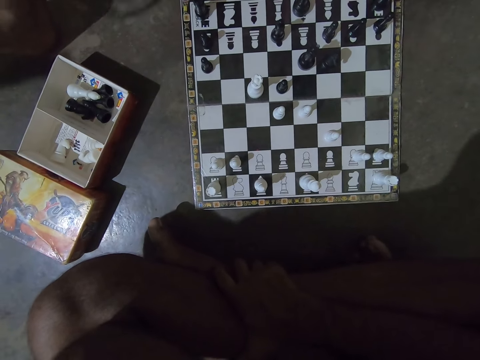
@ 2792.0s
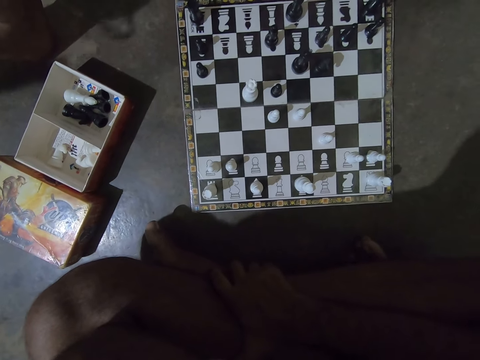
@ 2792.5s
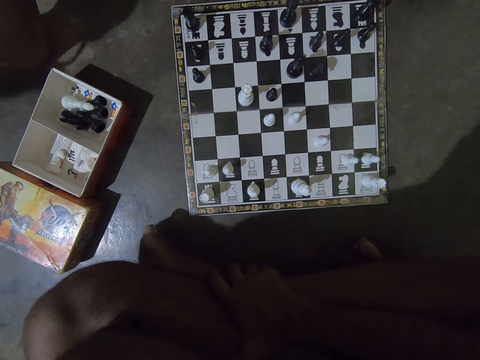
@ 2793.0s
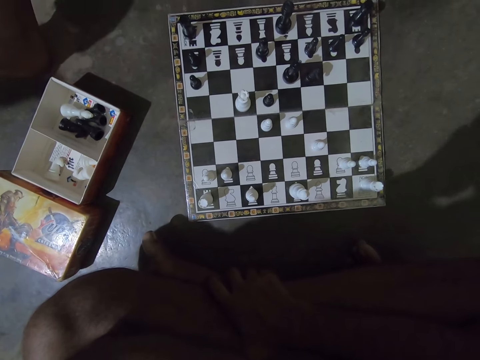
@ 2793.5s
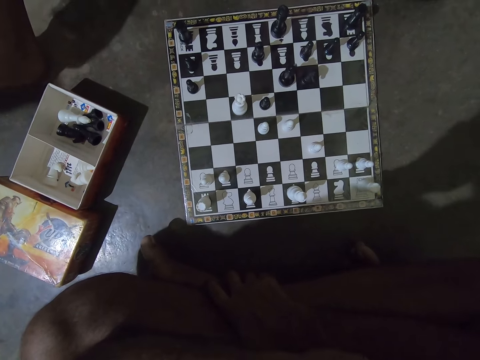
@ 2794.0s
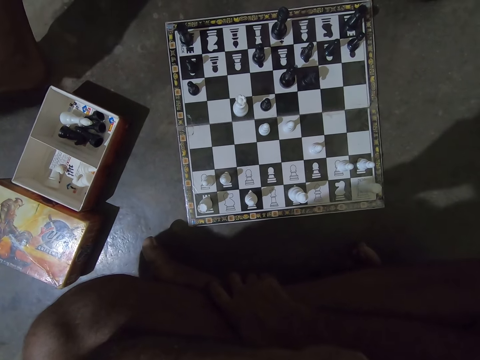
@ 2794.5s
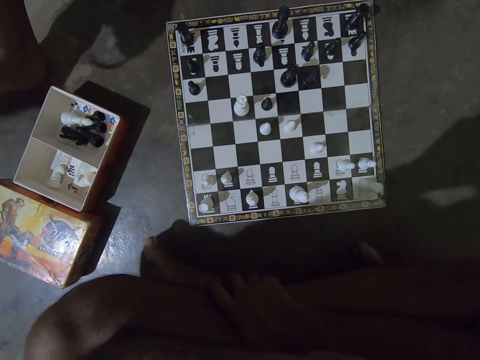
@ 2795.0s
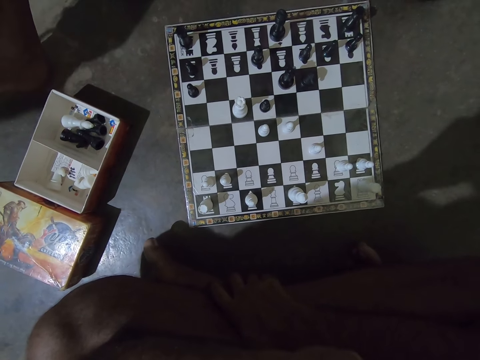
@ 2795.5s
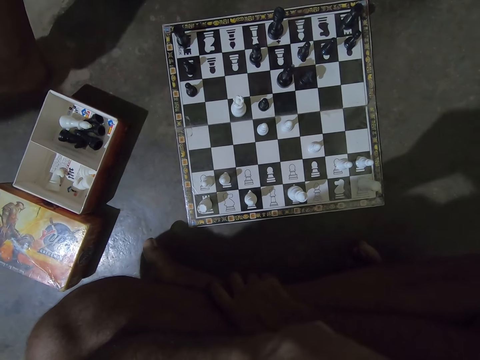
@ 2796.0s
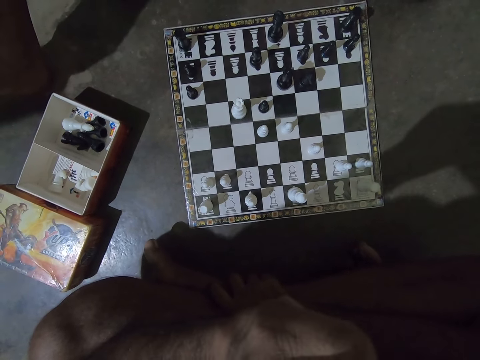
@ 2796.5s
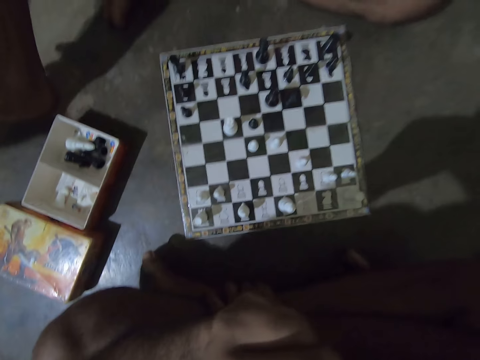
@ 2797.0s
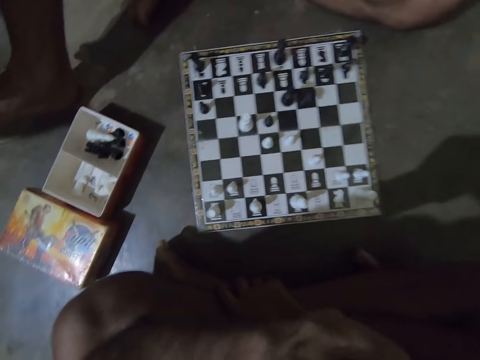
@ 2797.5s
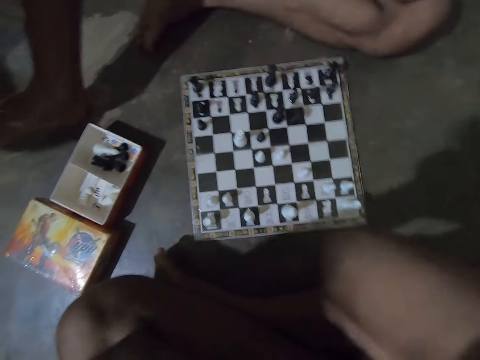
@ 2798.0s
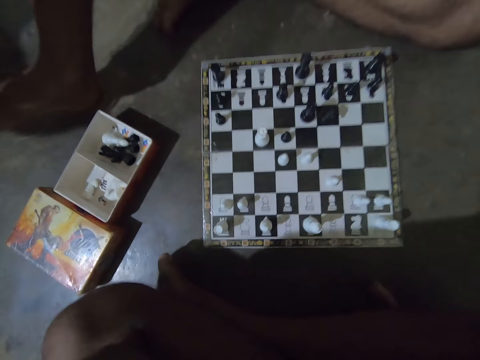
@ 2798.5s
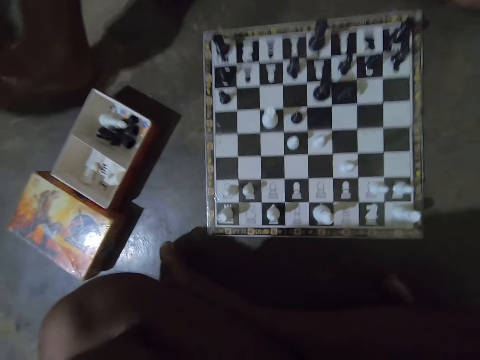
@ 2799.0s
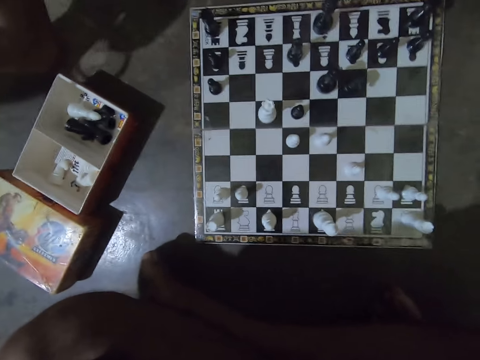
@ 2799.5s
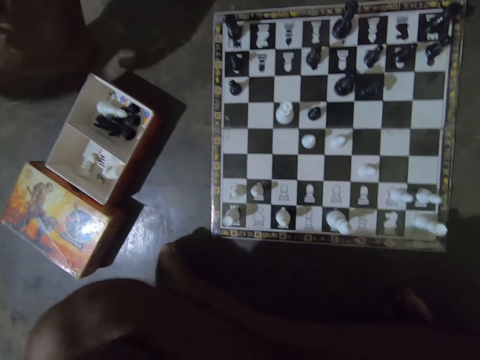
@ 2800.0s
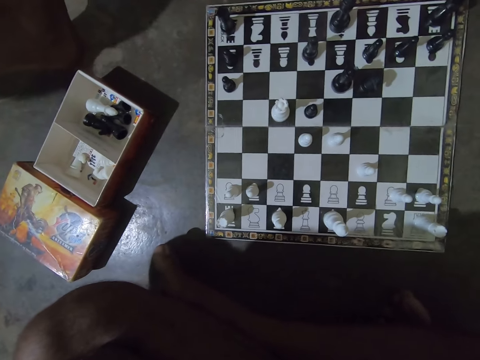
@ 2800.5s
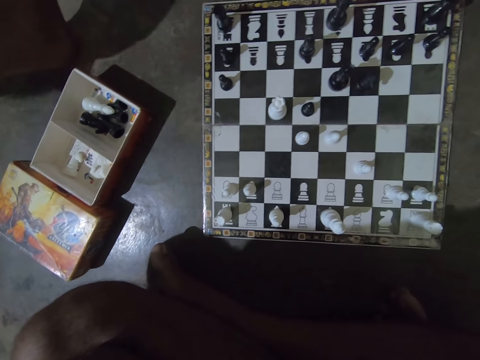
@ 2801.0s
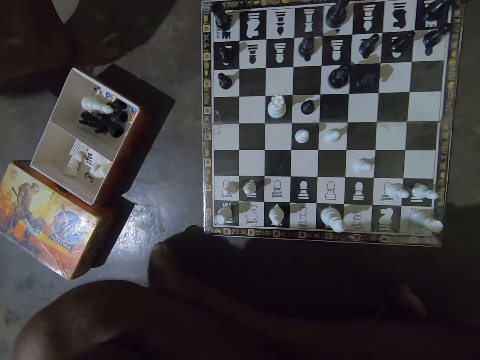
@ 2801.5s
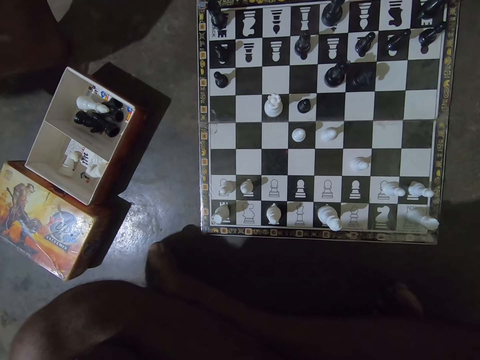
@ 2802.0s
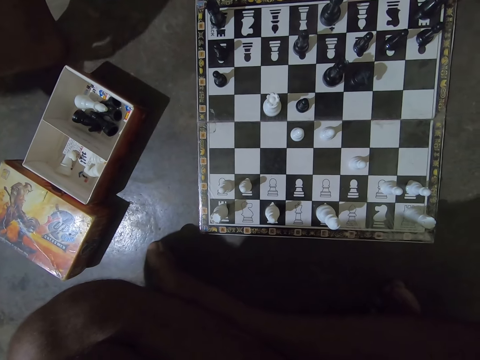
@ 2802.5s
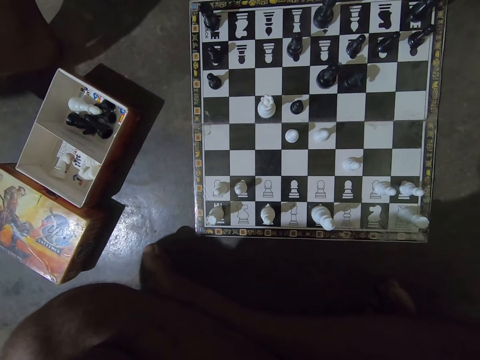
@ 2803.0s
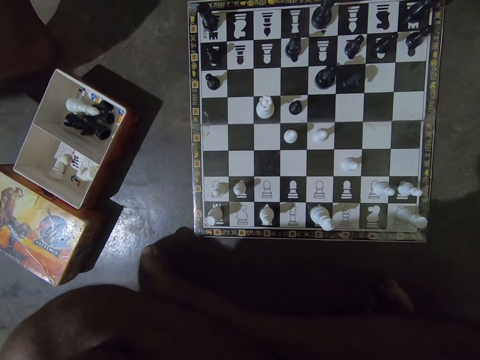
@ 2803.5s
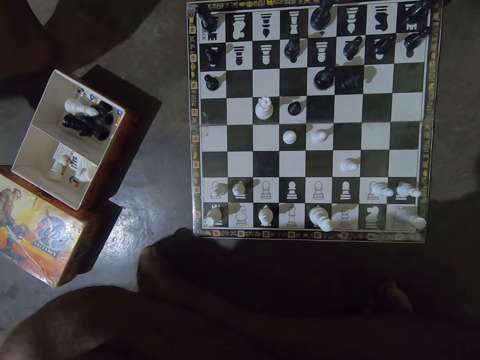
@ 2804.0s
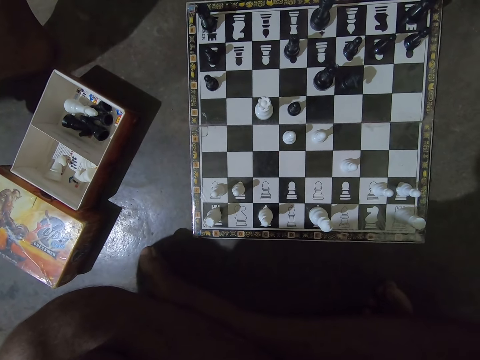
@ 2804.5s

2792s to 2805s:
The camera wearer raises his right hand to his face.

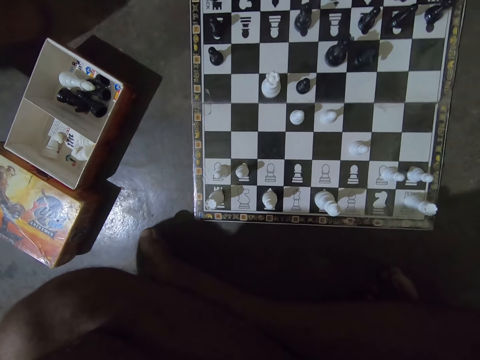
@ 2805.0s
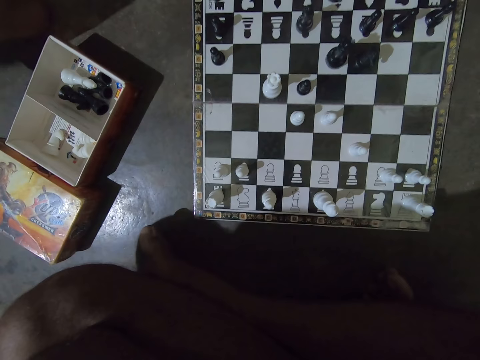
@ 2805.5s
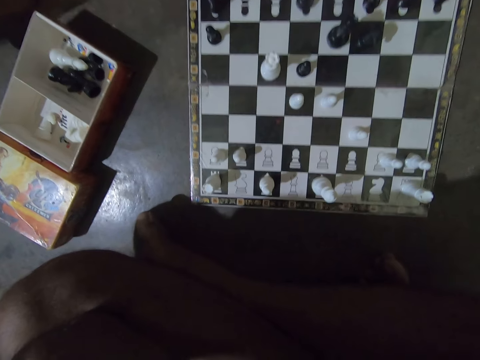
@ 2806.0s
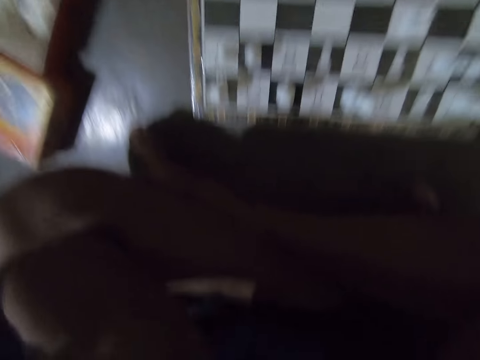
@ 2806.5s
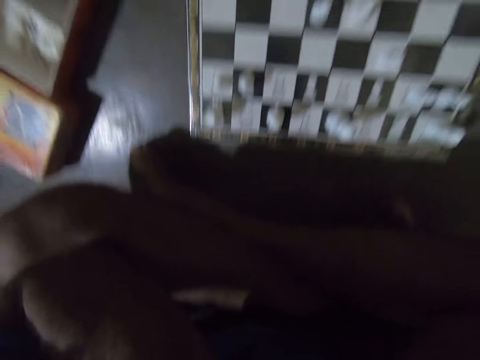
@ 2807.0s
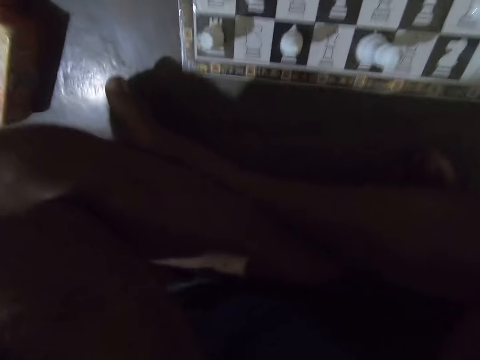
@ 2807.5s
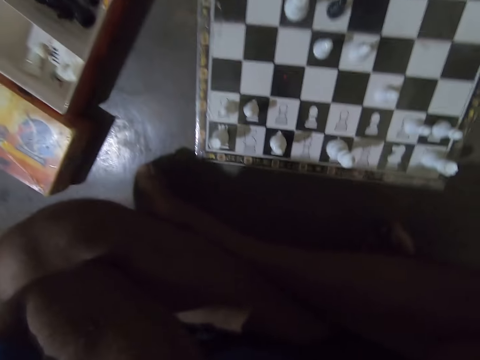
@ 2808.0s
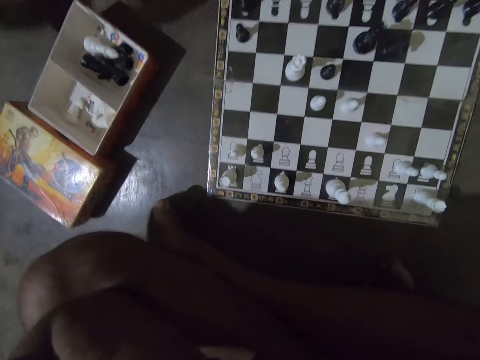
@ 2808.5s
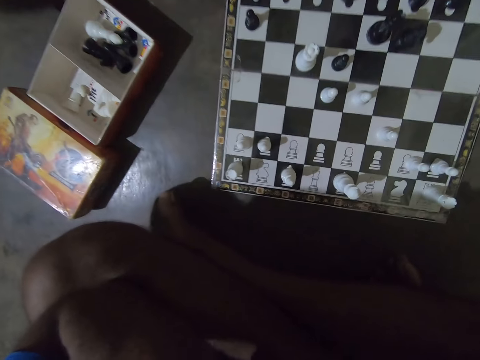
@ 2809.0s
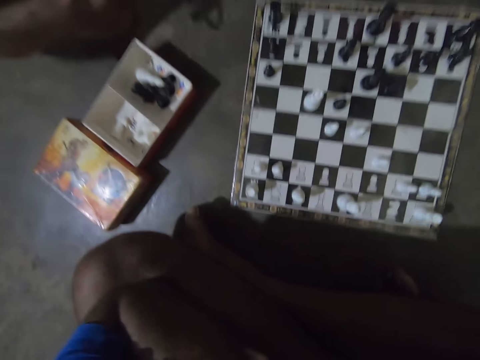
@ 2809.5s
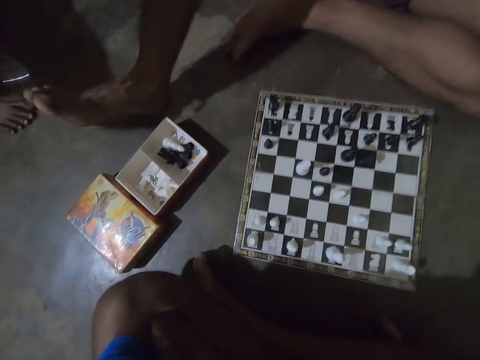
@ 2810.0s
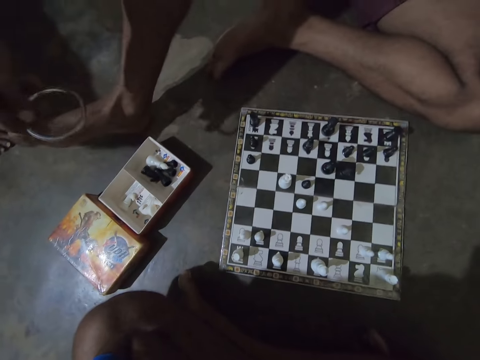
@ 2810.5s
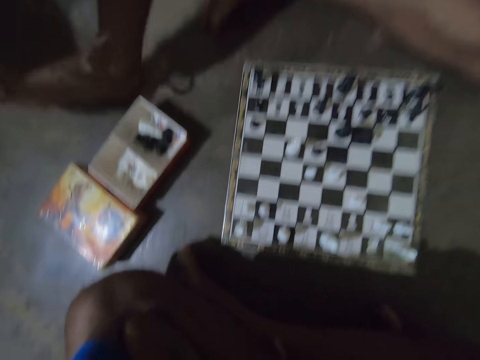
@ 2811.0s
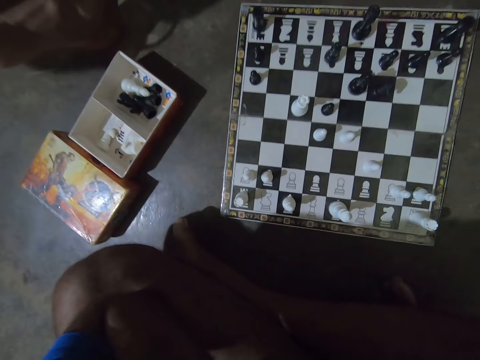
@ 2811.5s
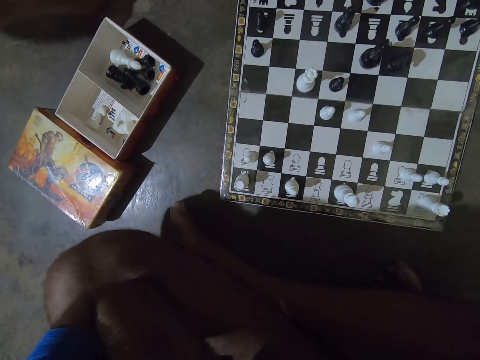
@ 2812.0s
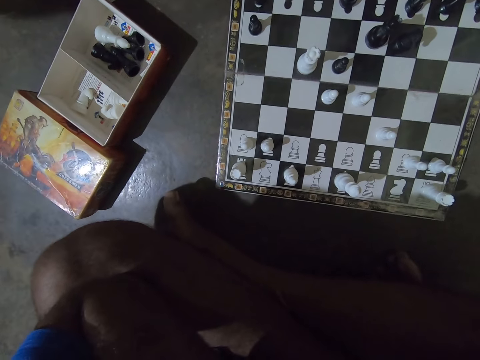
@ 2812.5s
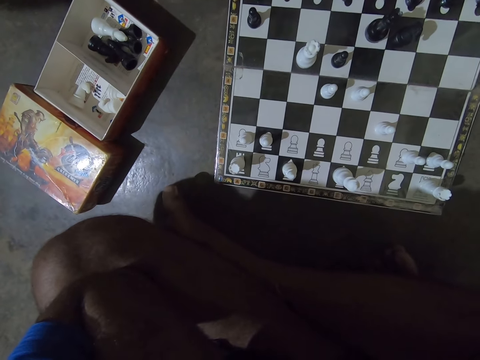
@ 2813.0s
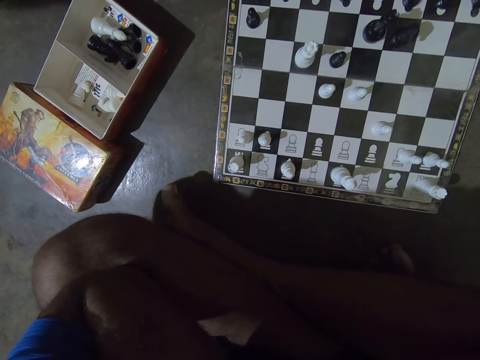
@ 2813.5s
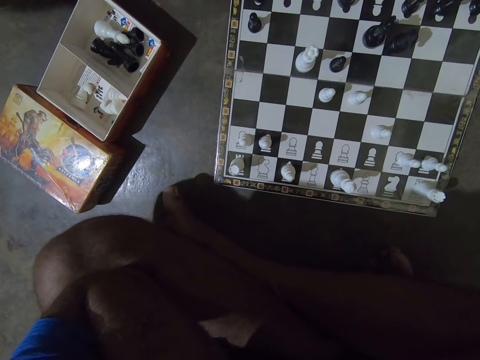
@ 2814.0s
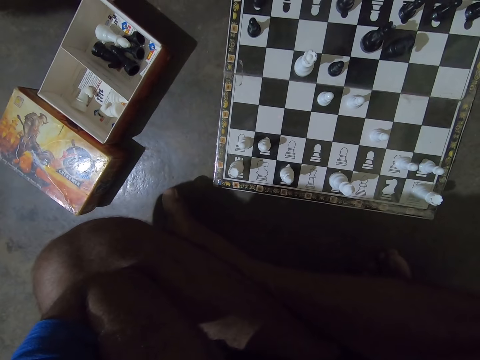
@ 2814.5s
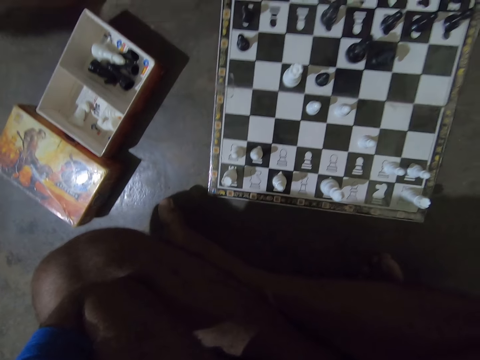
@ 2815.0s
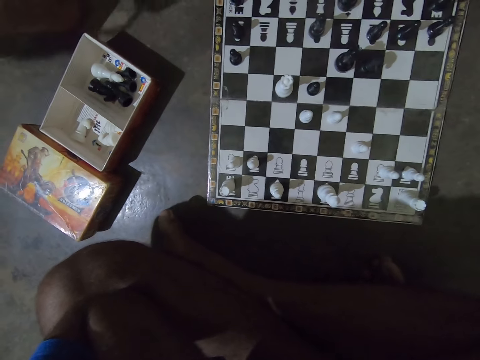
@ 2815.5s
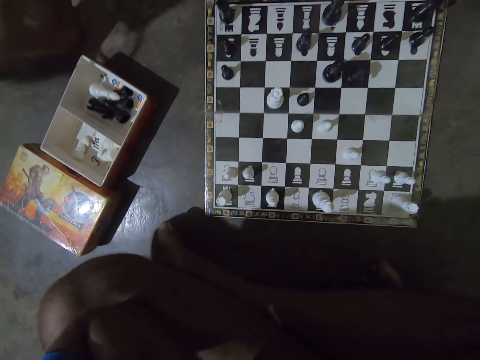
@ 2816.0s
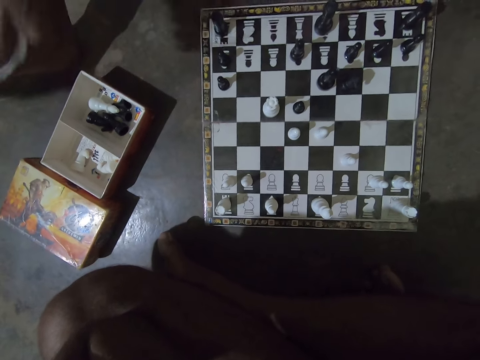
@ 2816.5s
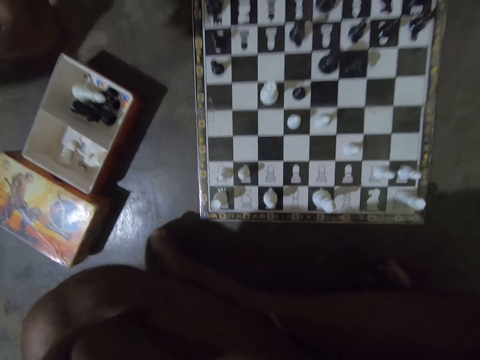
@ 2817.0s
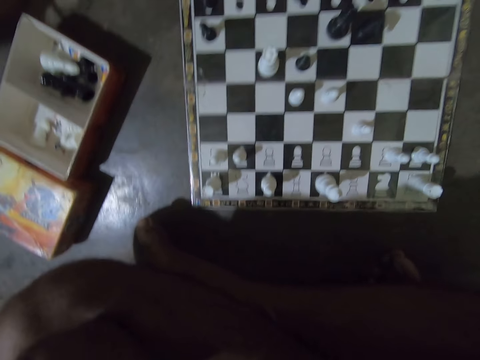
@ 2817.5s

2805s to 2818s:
The man hits his right hand and the bracelet on his right foot. The camera wearer looks at the chessboard.
